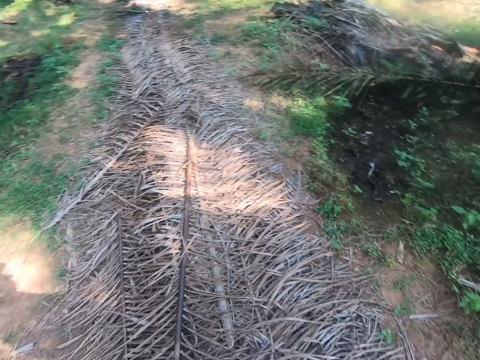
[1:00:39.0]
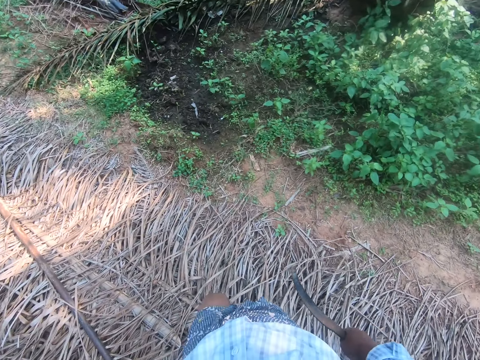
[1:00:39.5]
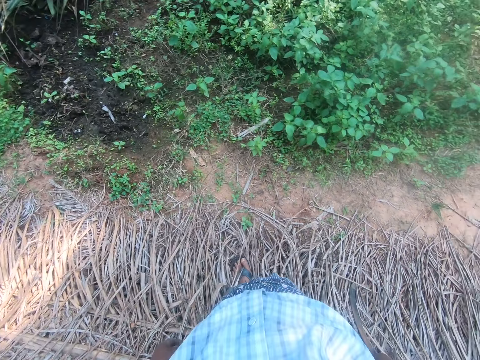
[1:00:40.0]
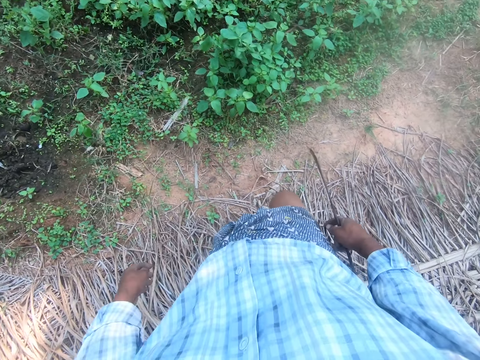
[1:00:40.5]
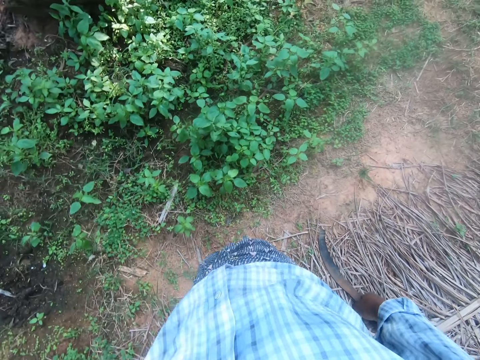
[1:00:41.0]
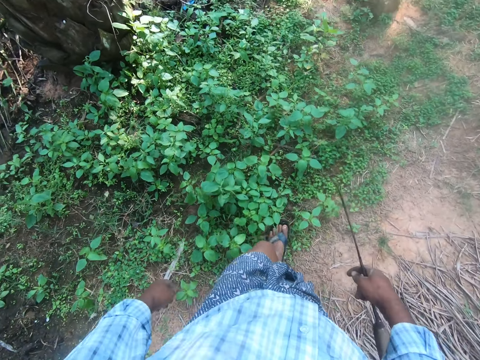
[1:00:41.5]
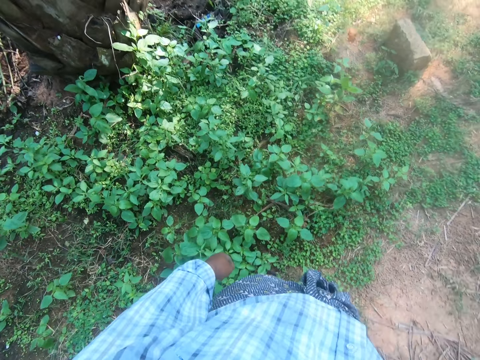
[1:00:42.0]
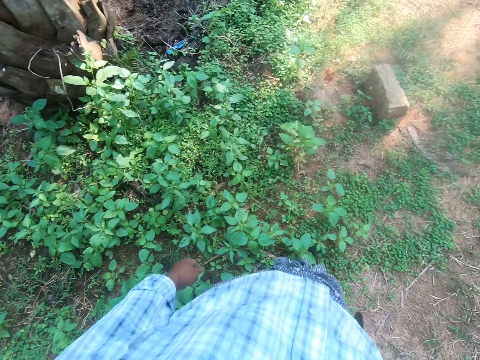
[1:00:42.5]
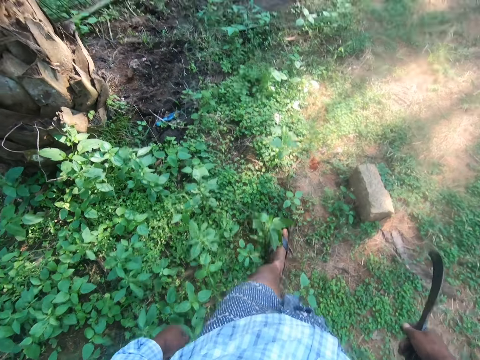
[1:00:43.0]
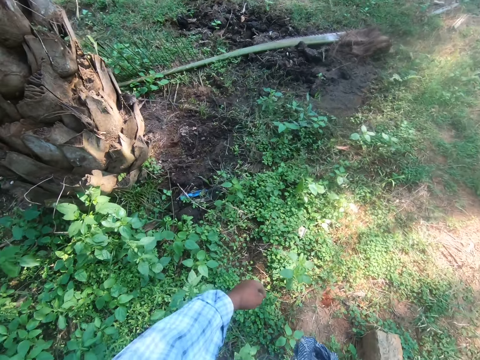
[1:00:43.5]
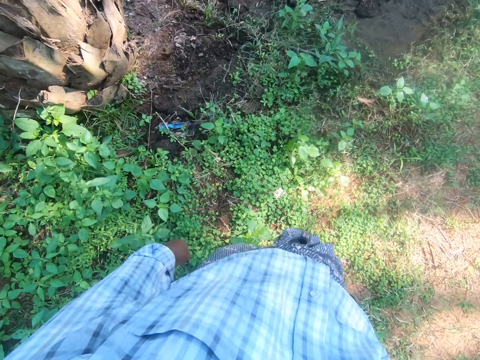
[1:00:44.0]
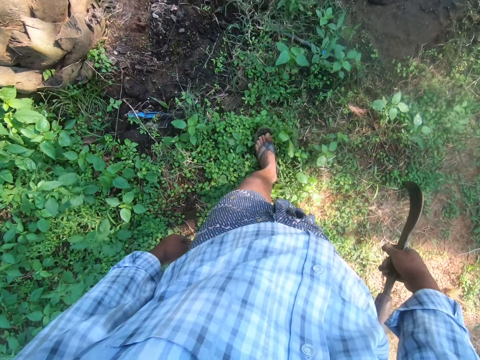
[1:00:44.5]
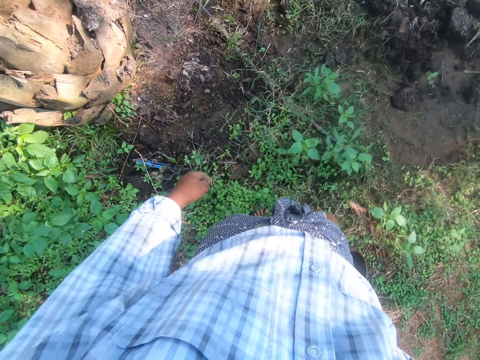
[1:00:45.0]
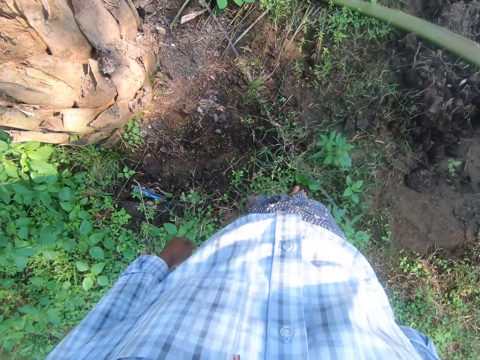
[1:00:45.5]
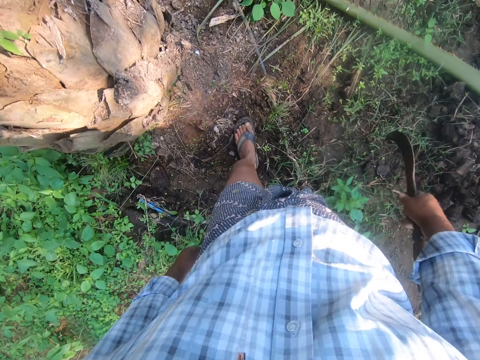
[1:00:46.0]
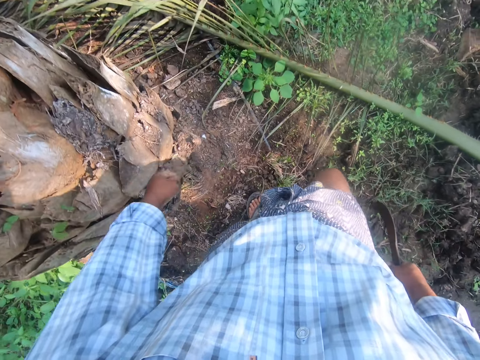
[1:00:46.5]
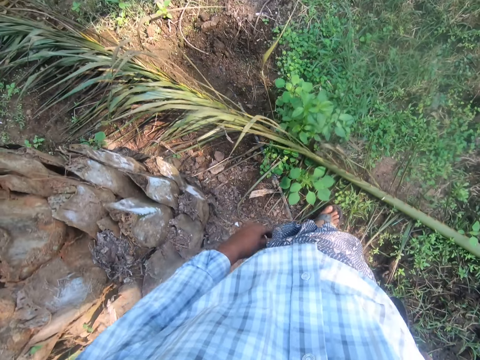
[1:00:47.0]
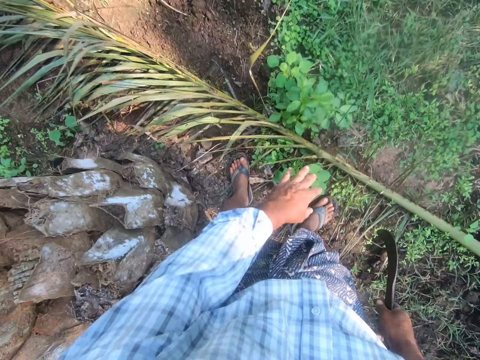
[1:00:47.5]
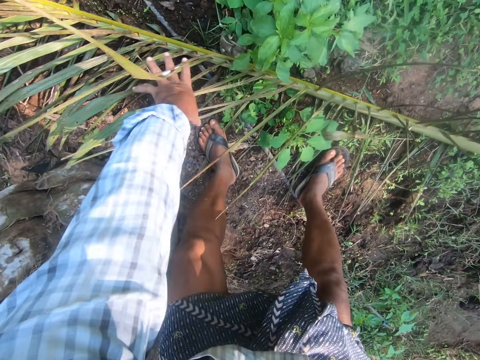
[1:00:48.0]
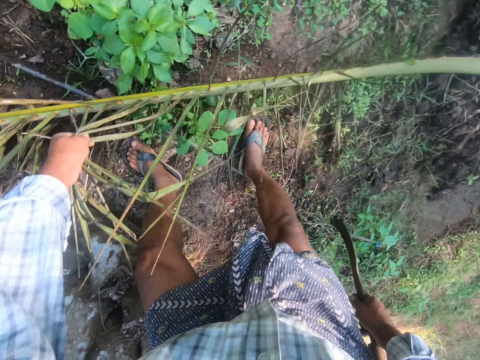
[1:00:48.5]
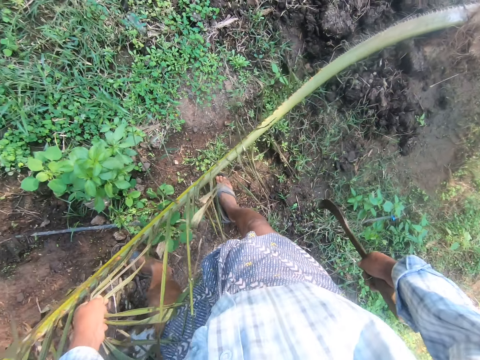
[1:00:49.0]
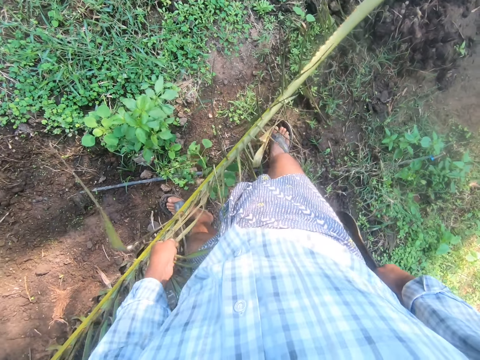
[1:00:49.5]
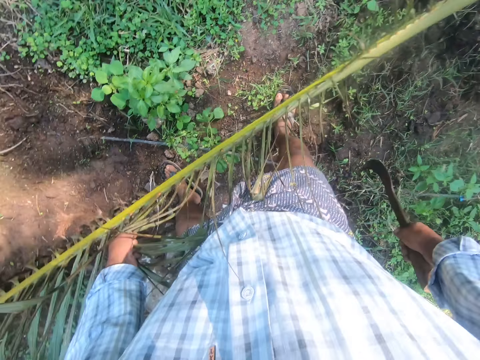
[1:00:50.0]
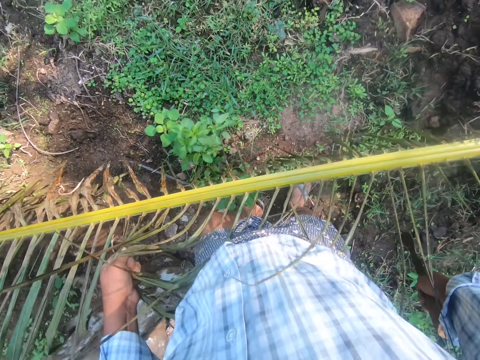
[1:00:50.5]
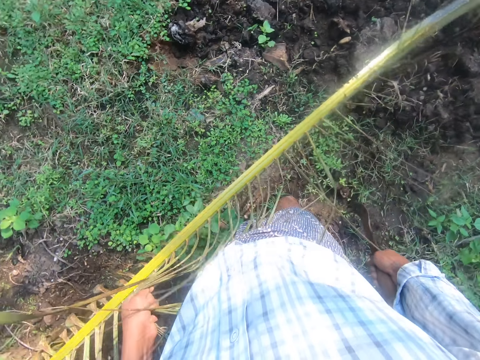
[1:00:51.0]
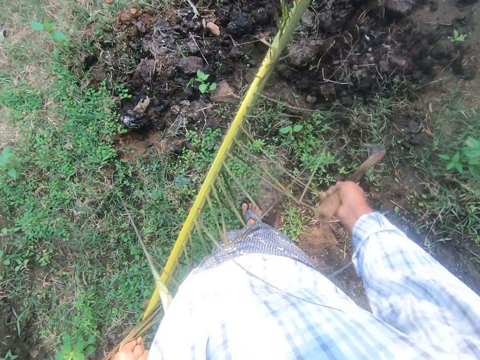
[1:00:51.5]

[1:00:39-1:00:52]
The camera wearer holds a panga. He walks and holds the panga. He picks up a palm frond from the ground with his left hand. He holds palm leaves.

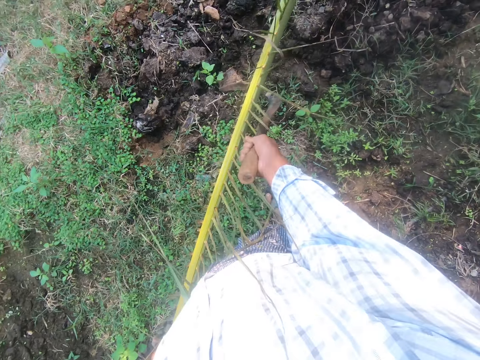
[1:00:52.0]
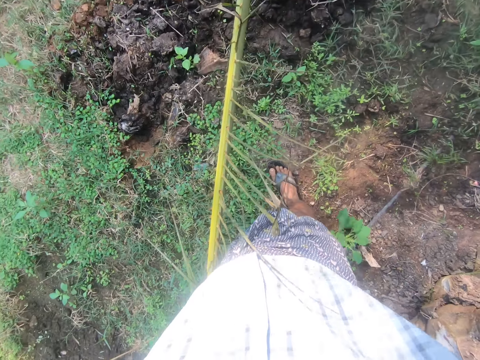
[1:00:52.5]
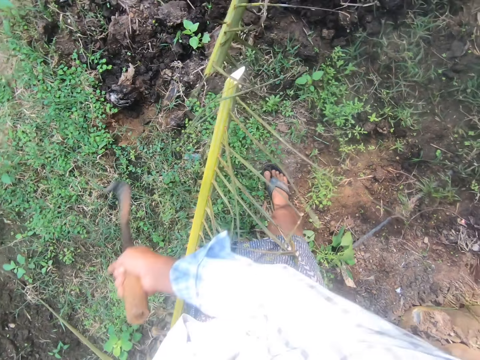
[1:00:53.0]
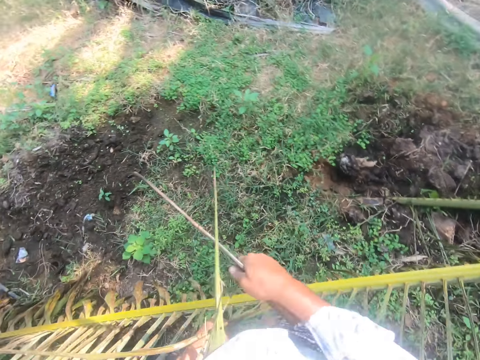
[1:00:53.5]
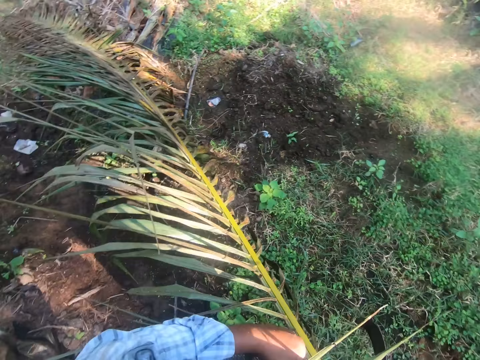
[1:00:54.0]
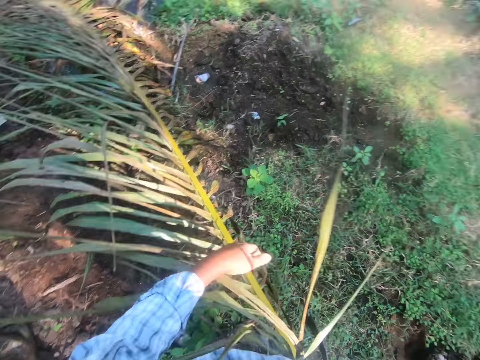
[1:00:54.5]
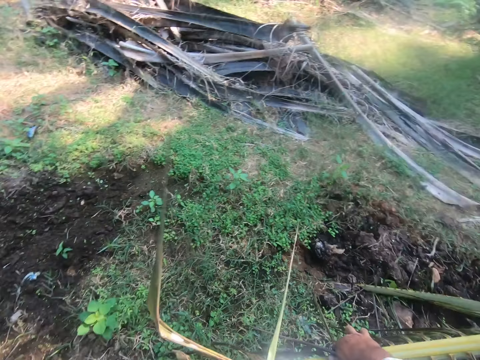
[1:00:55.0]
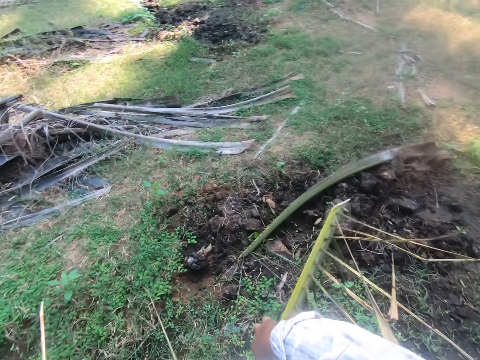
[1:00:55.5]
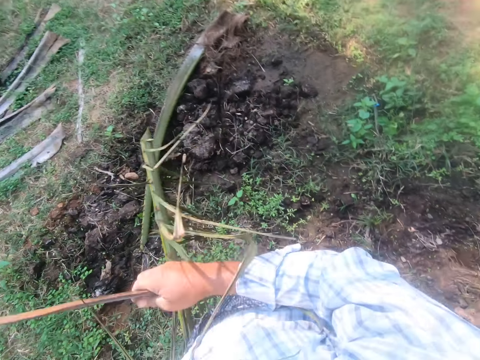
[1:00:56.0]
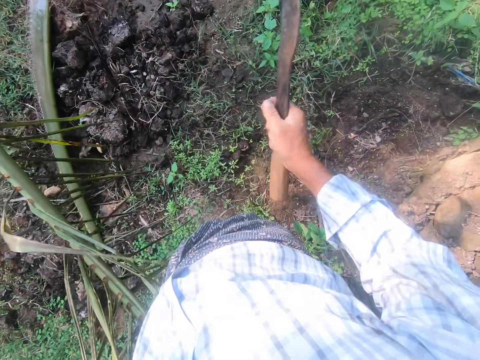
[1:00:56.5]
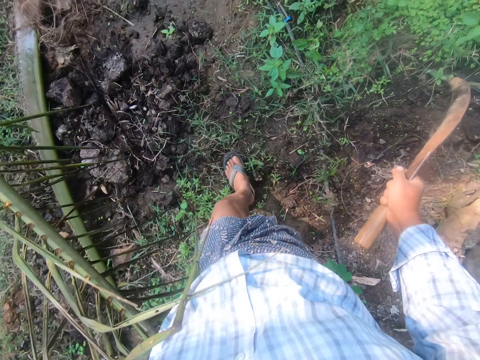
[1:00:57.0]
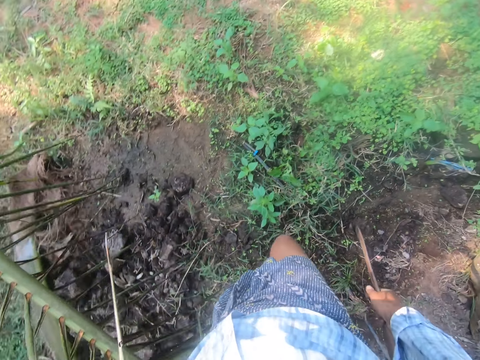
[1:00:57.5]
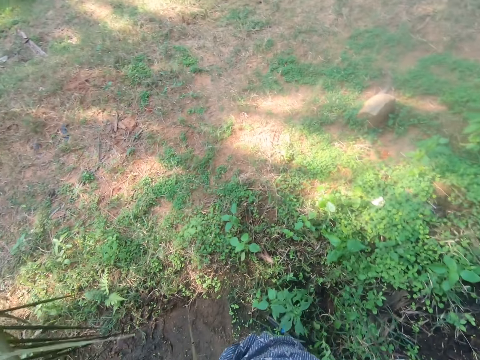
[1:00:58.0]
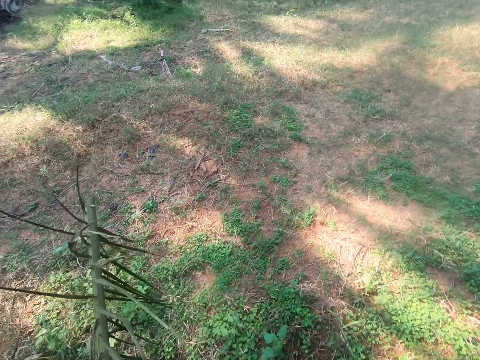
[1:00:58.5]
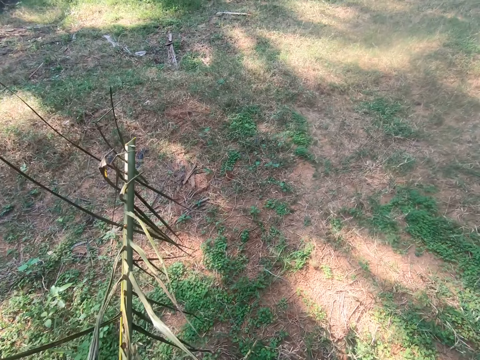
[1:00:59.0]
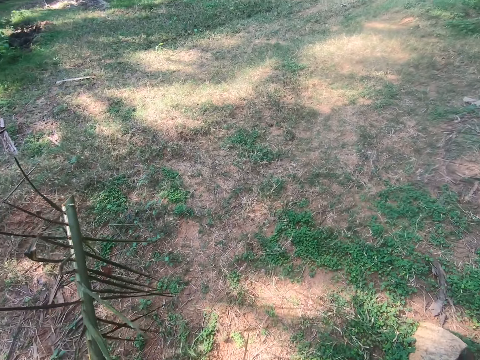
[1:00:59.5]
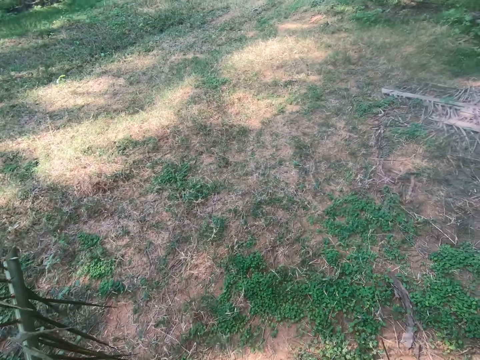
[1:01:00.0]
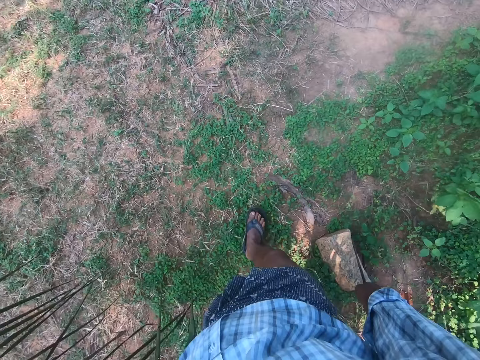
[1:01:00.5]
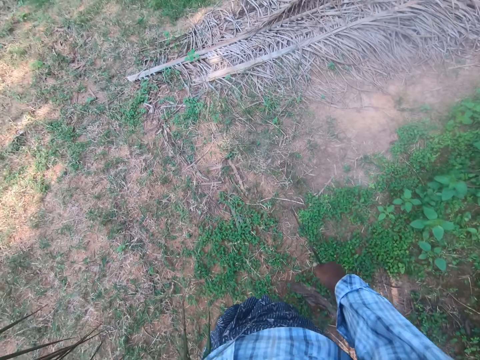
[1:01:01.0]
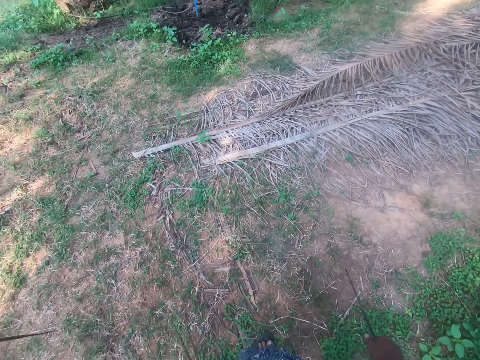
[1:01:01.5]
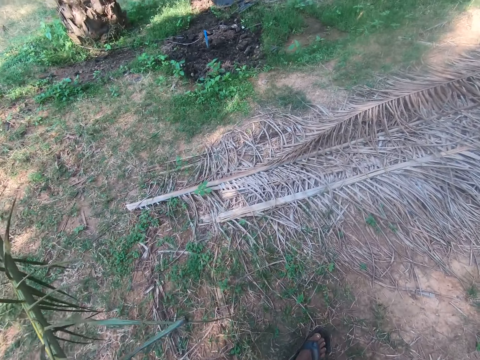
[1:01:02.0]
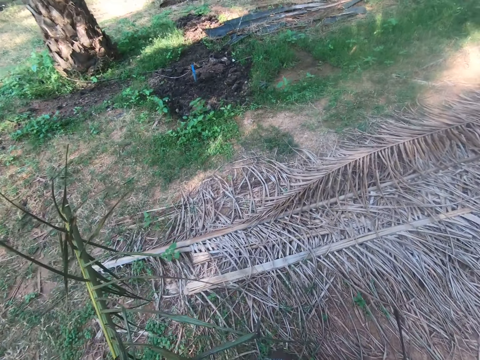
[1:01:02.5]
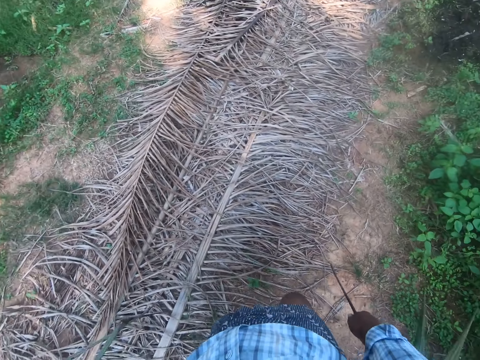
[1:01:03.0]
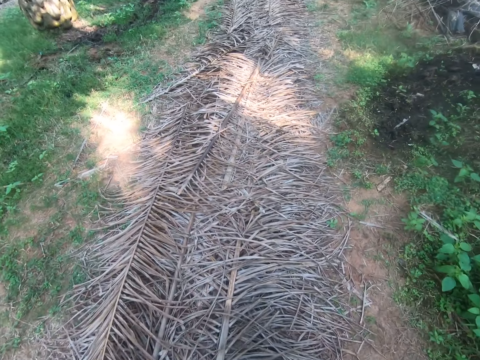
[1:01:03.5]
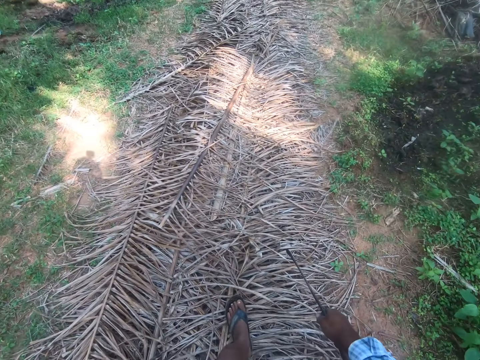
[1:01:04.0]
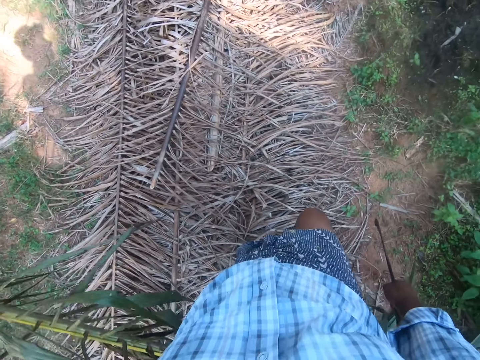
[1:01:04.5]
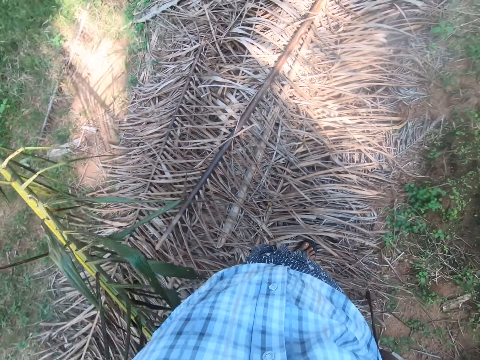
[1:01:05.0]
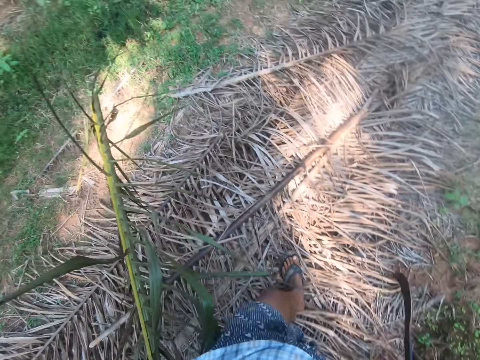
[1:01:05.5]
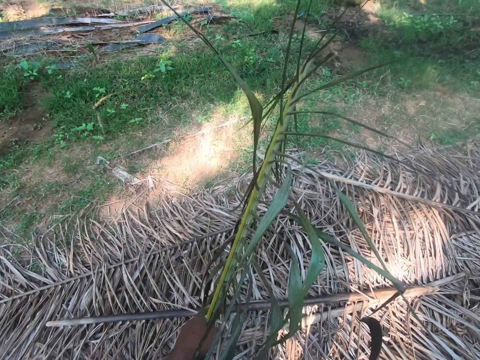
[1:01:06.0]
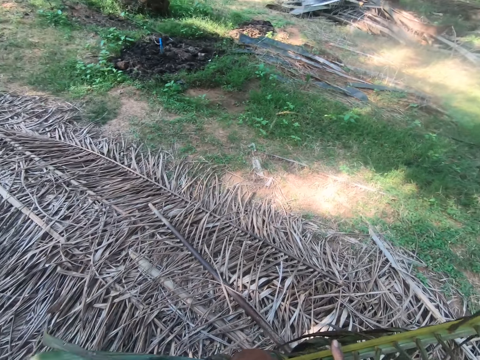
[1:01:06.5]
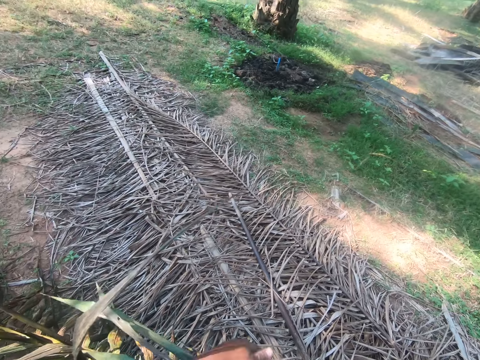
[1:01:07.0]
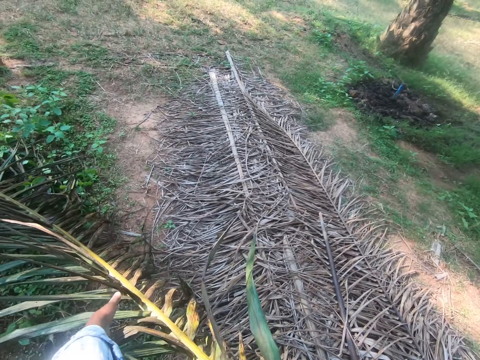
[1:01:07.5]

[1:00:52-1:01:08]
The camera wearer cuts the palm frond or leaf stalk with the sickle in his right hand. He holds a panga. He drags the palm frond with his left hand. He carries the leaf stalk. He holds the panga. He walks on dry palm leaves. He carries the palm leaf stalk.
